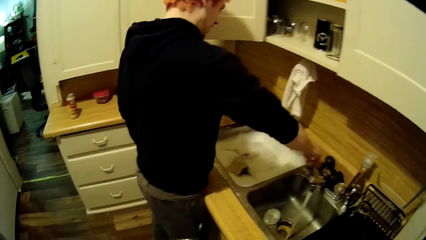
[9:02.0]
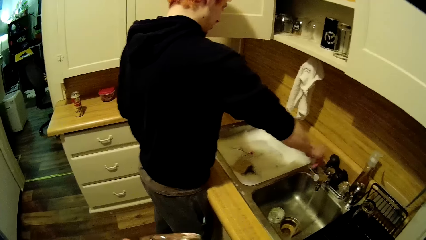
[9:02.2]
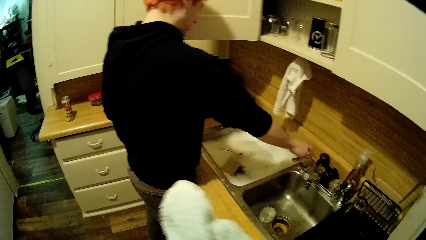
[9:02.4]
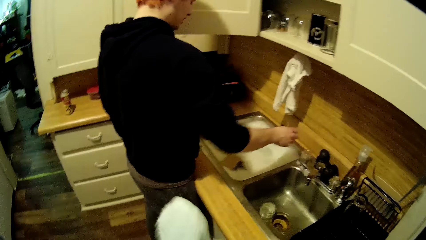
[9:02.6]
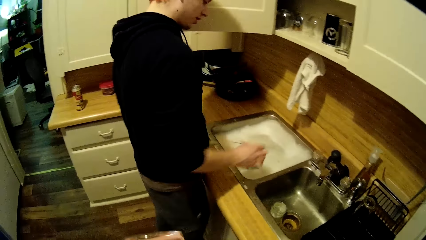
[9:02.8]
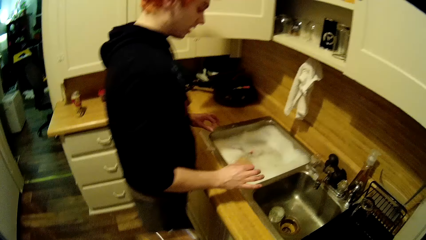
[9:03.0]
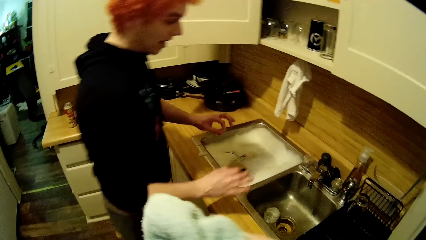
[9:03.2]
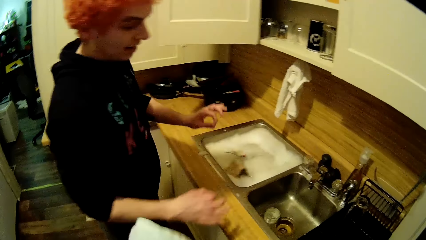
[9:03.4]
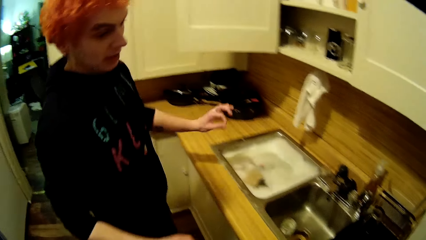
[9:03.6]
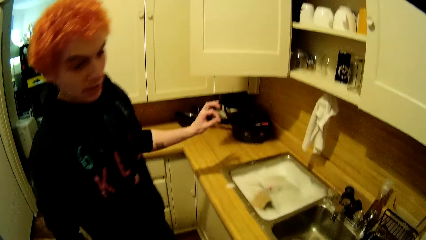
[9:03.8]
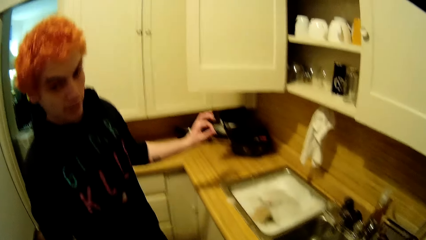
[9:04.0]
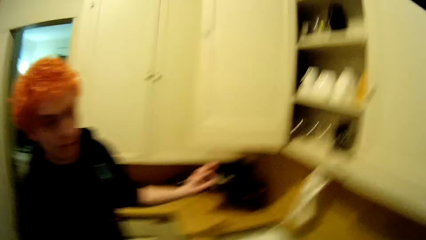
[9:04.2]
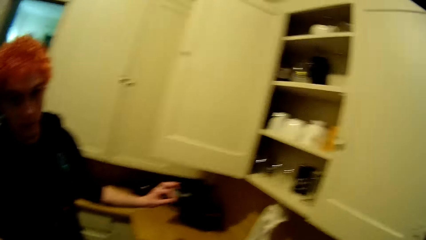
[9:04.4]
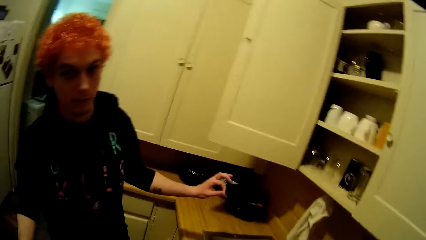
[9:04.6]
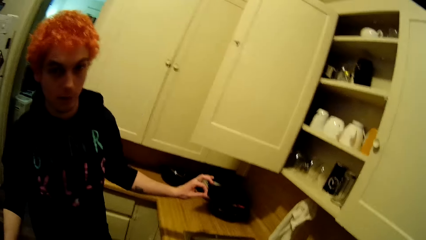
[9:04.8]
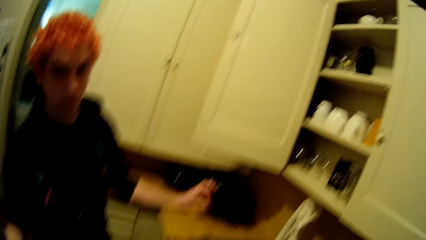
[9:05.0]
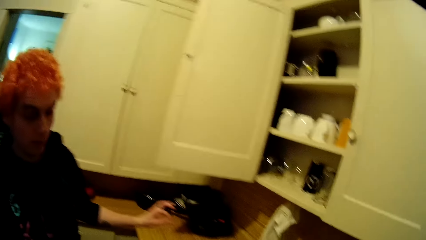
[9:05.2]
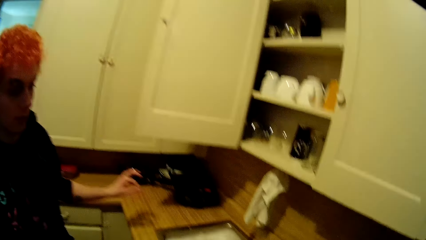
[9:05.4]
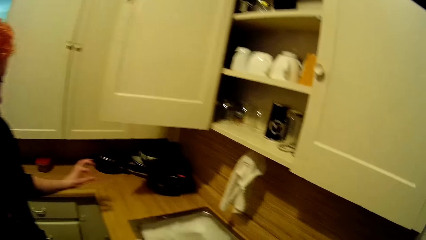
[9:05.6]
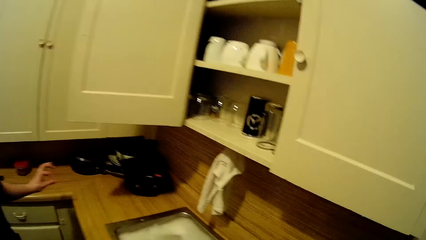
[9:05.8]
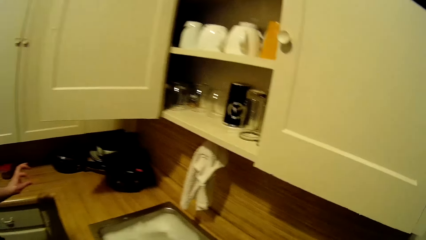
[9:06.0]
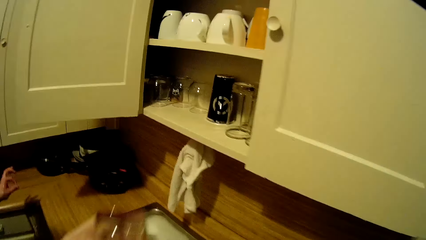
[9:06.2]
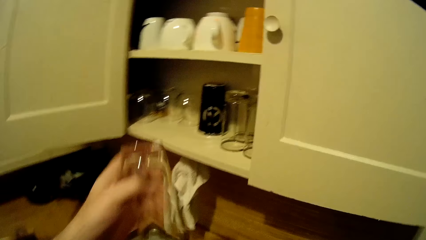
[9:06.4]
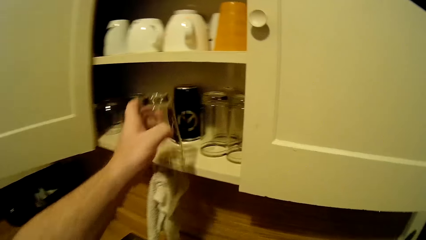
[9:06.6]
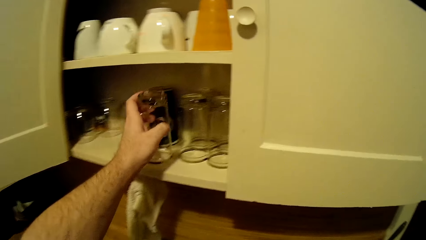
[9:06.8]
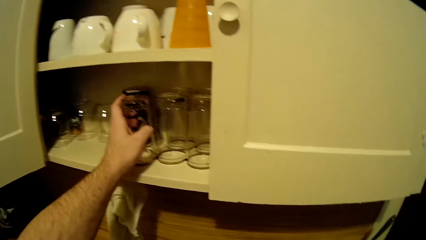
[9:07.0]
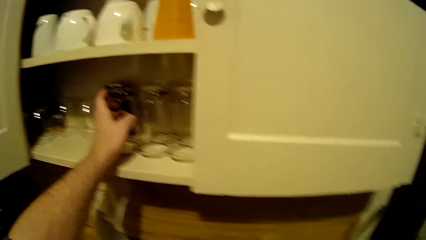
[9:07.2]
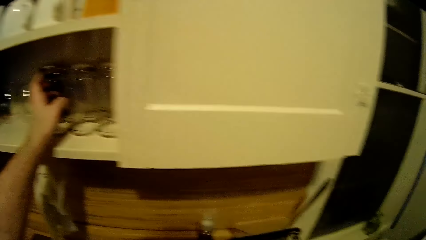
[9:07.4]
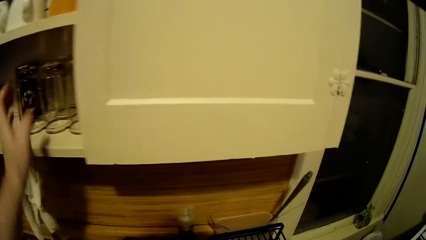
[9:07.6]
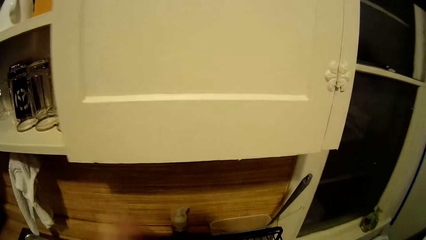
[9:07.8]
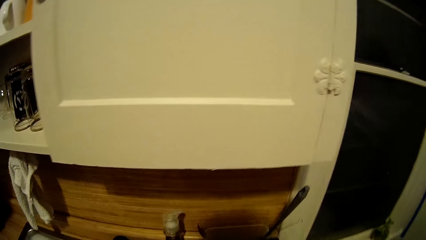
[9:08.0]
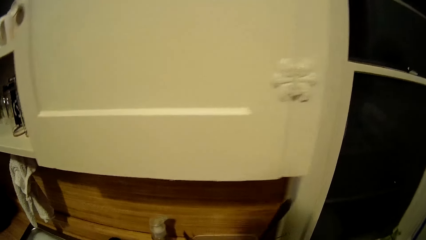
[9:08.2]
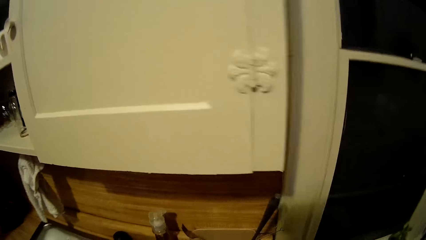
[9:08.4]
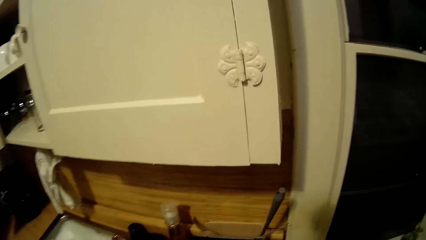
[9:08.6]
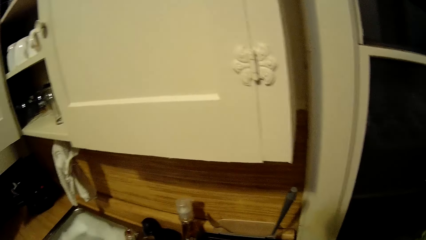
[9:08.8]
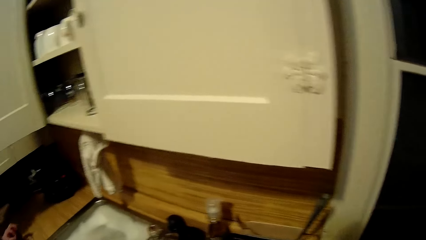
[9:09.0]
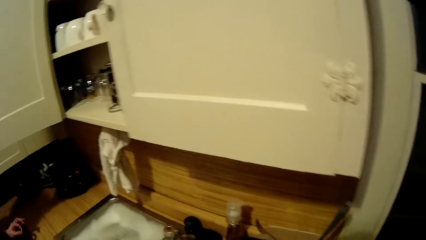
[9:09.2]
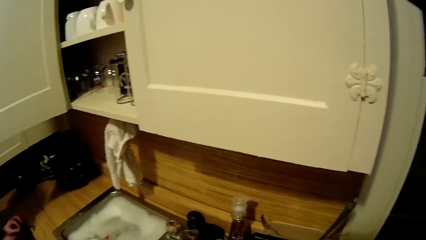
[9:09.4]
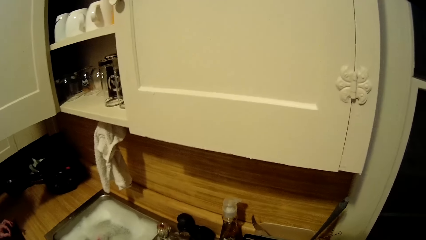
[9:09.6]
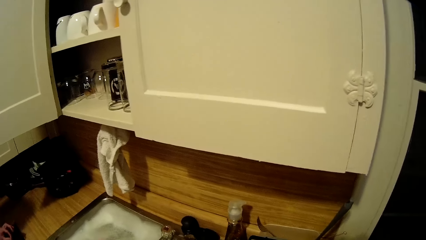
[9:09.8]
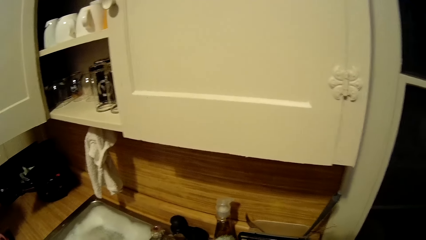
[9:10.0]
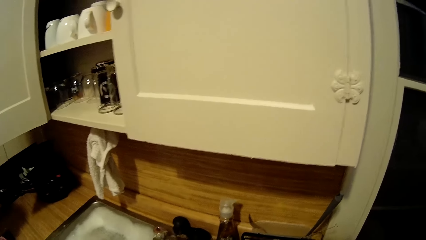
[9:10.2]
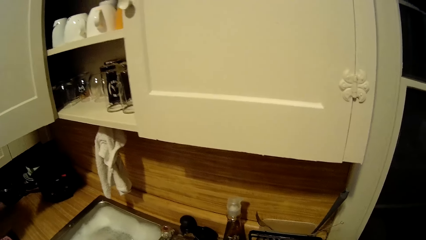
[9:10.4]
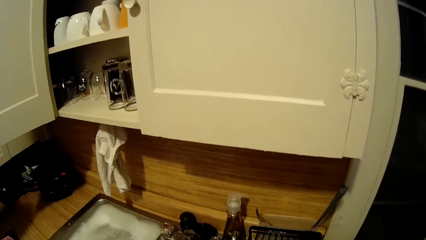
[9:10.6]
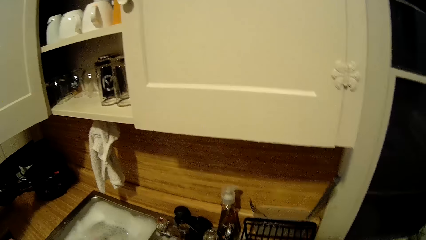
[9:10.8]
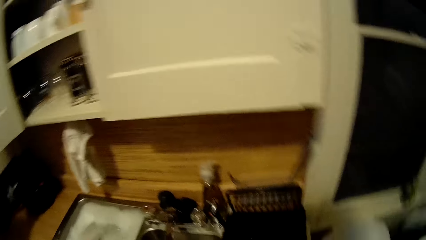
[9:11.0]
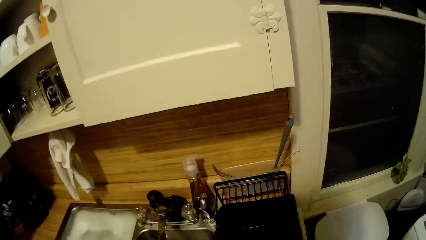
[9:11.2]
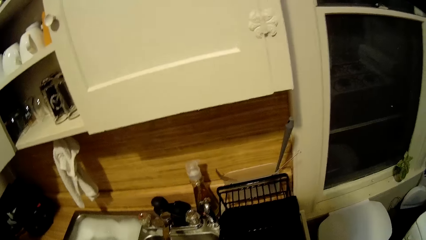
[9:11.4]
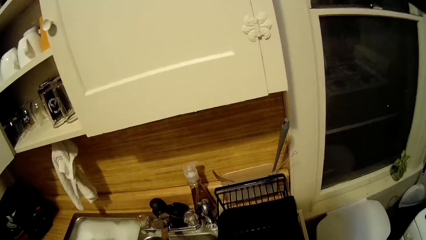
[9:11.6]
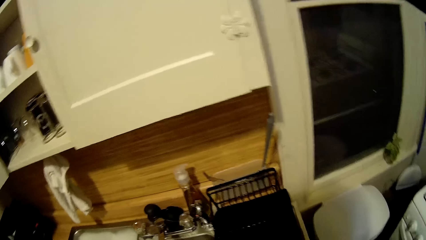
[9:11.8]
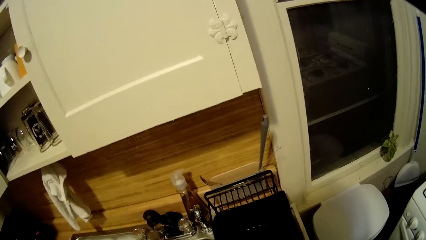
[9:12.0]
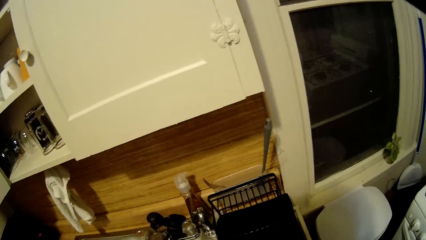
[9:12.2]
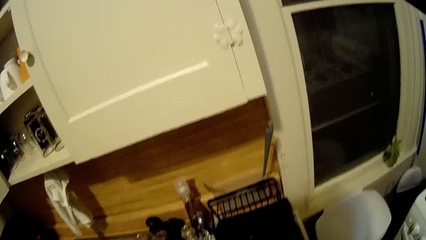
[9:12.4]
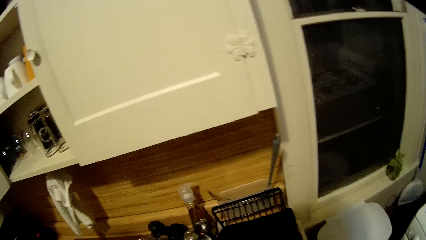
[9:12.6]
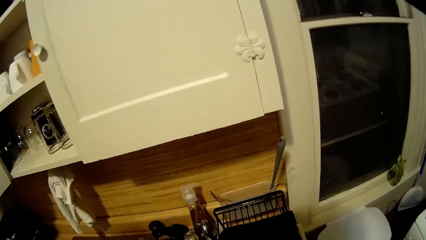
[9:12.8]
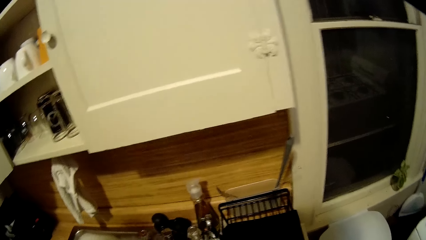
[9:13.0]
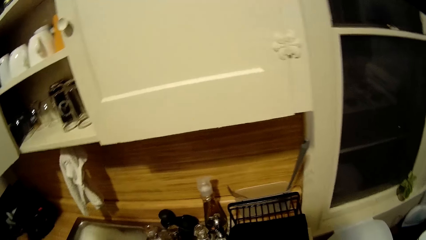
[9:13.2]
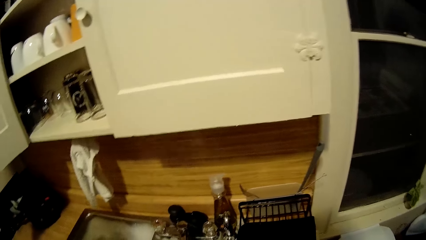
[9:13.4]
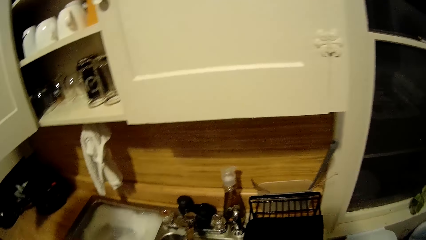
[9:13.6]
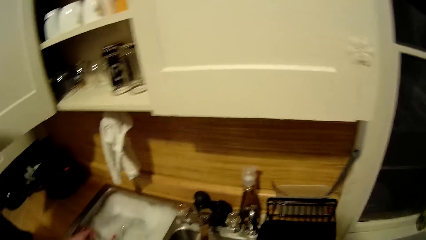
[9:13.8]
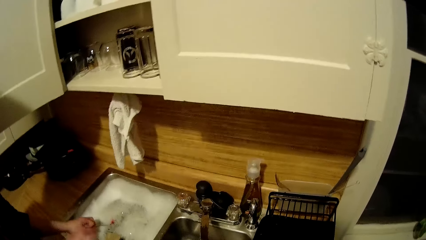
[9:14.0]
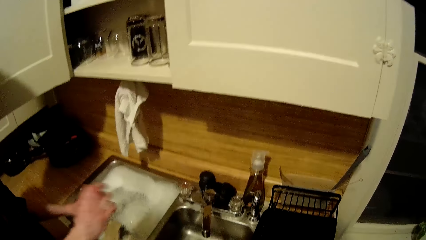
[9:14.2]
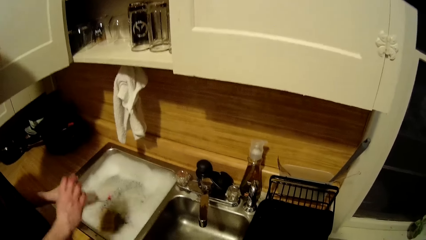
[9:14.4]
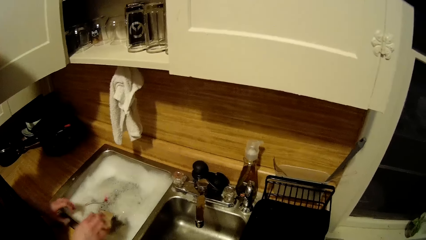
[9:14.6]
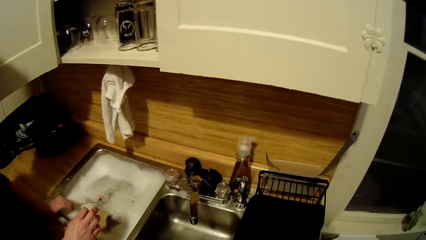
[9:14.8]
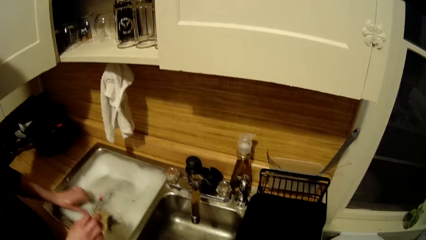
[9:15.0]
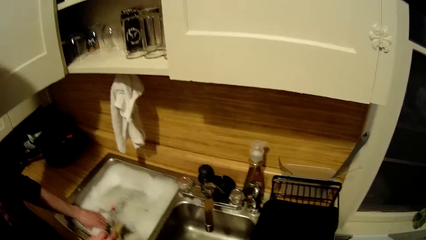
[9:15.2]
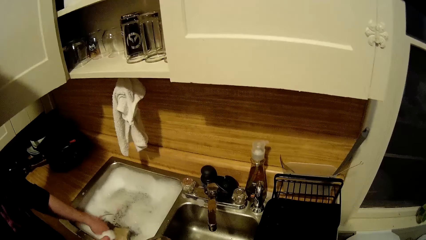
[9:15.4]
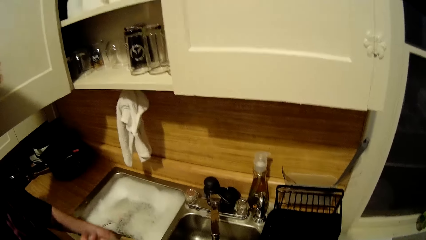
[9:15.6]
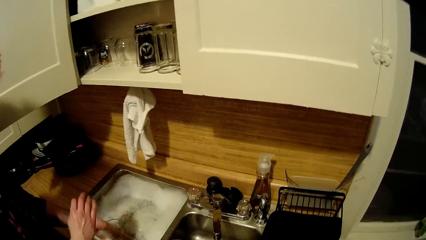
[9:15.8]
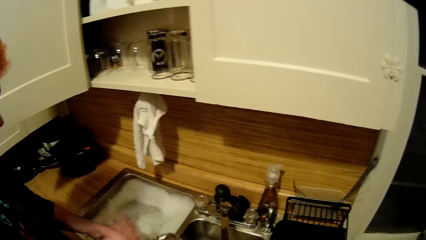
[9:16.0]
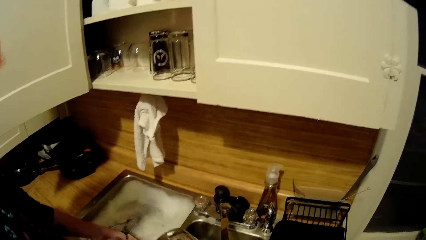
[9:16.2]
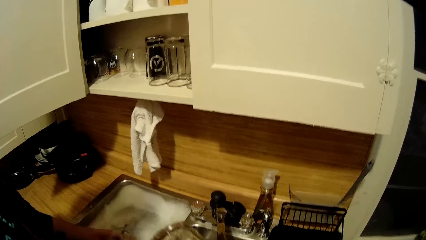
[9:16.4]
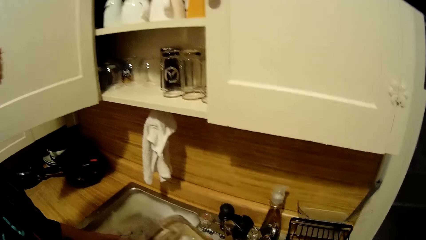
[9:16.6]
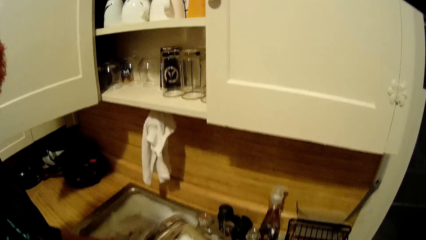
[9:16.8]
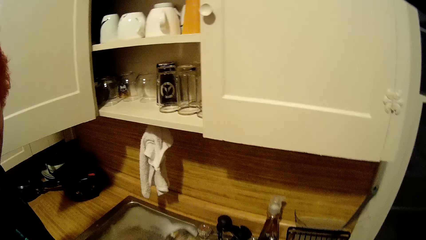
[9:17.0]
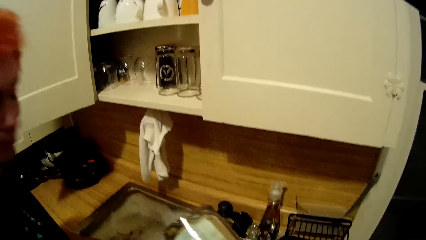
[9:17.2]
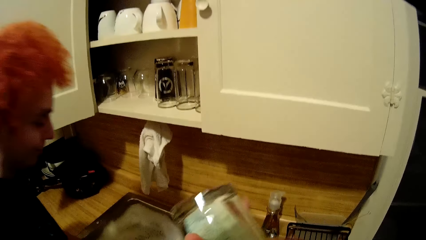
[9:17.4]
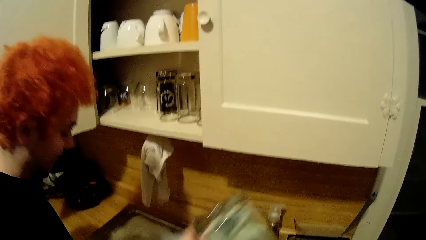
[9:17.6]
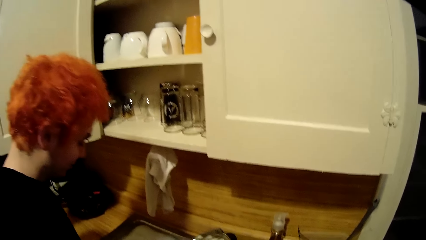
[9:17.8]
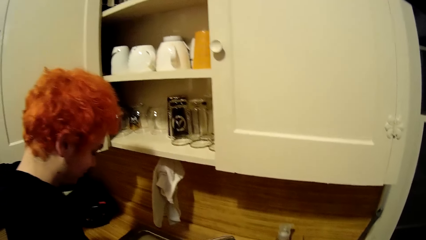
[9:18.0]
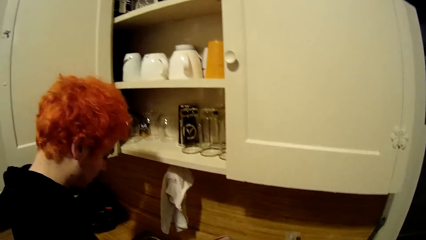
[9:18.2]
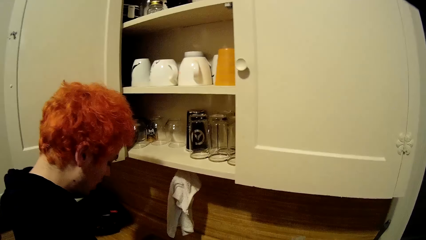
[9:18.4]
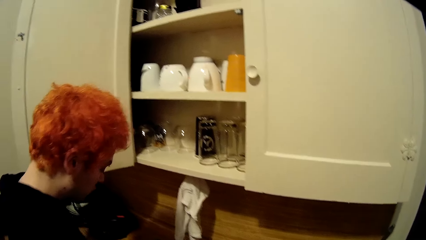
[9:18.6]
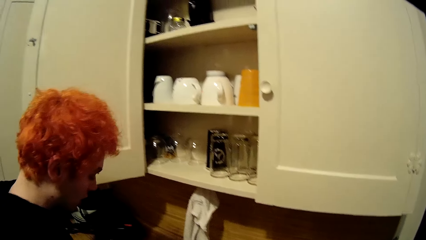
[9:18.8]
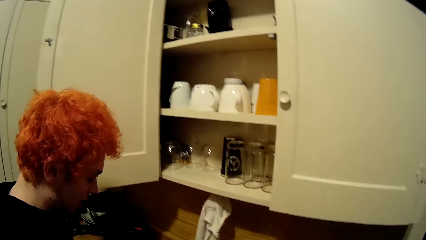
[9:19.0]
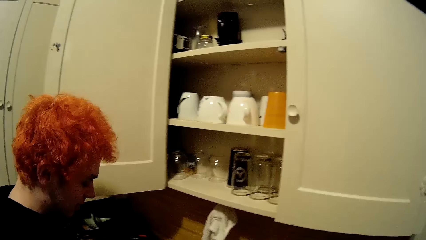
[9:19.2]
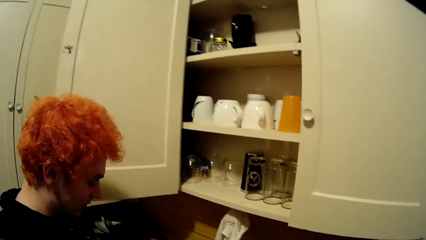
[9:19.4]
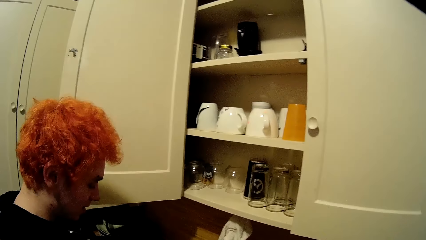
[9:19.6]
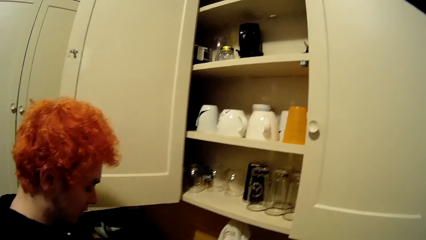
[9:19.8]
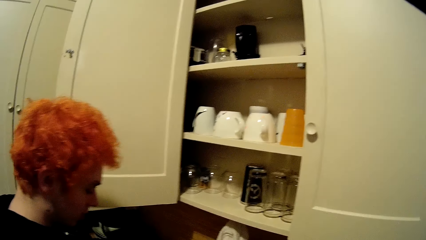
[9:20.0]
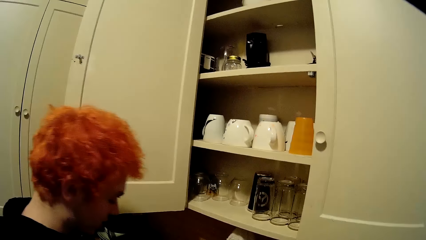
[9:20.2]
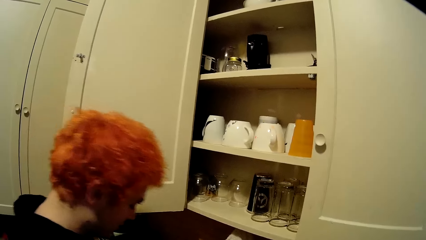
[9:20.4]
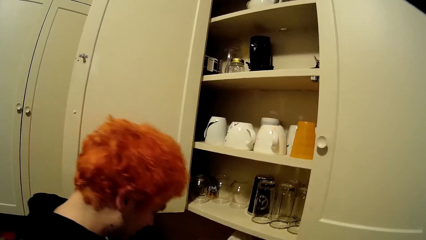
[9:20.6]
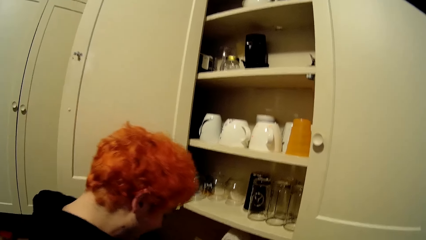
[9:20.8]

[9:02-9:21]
The camera wearer dries a tumbler with the towel. A man closes the tap, gestures at the camera wearer and looks at them. The camera wearer puts a glass in the cabinet. They stare around the house. They look around the sink. They stare around the house. They wipe the glass.
